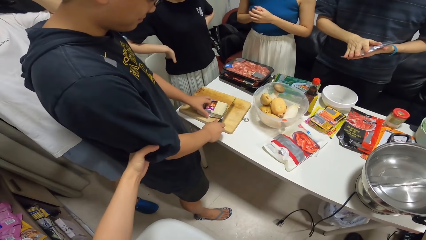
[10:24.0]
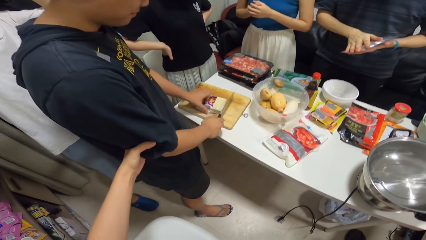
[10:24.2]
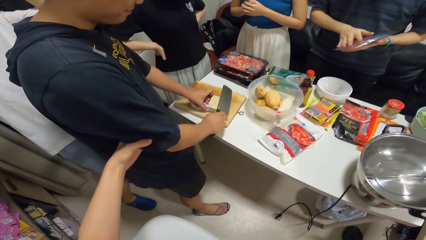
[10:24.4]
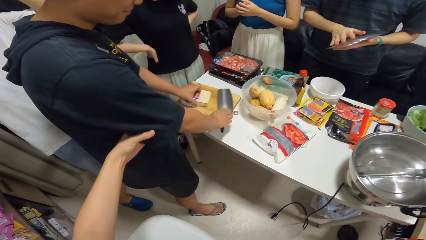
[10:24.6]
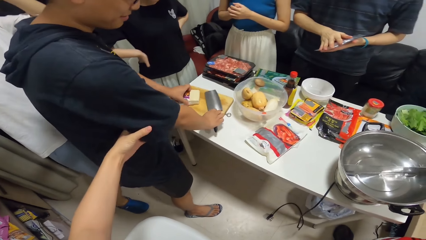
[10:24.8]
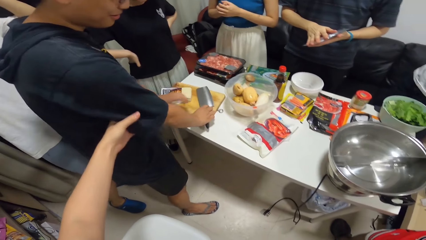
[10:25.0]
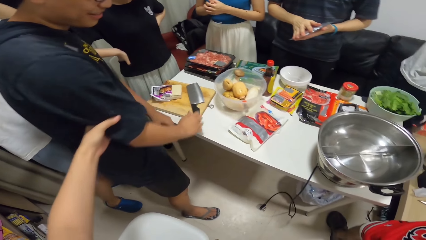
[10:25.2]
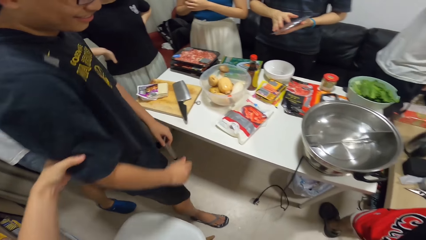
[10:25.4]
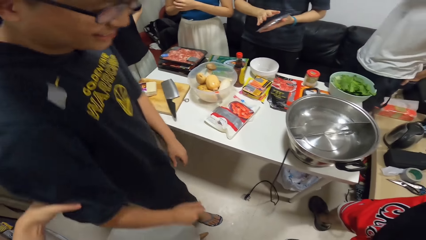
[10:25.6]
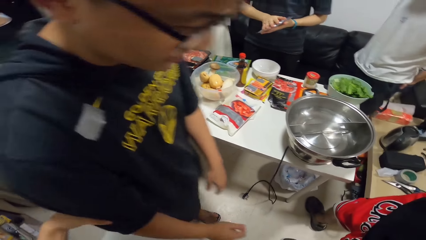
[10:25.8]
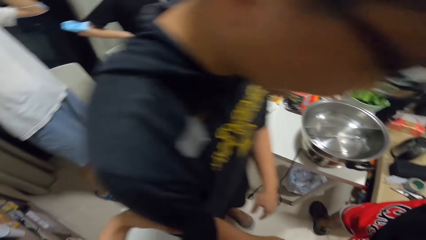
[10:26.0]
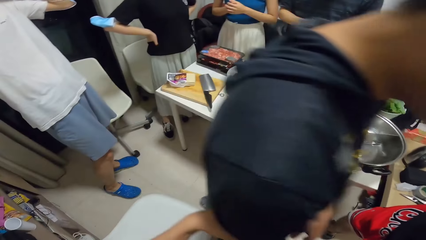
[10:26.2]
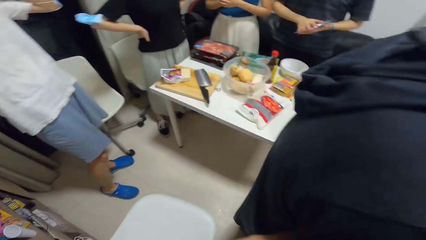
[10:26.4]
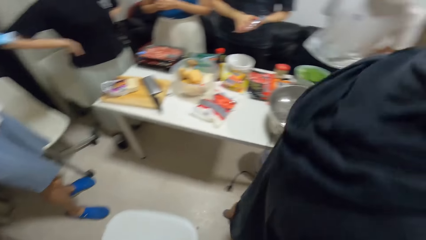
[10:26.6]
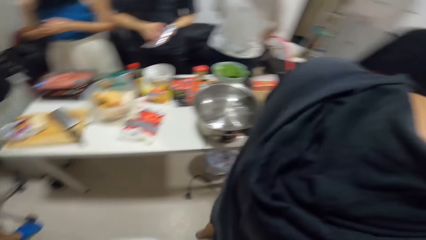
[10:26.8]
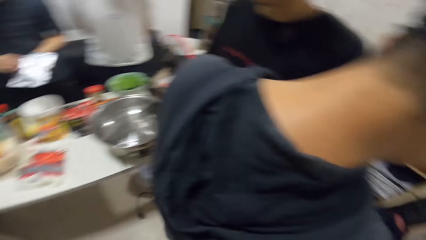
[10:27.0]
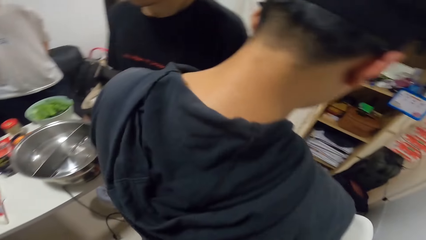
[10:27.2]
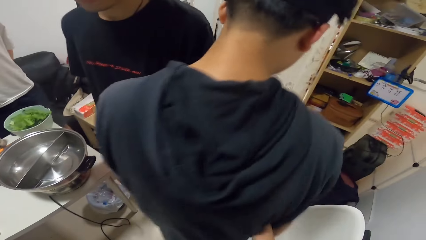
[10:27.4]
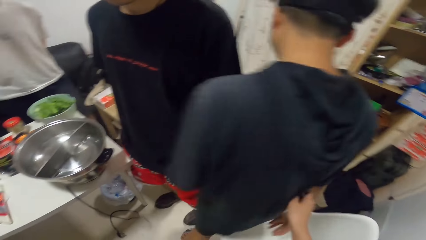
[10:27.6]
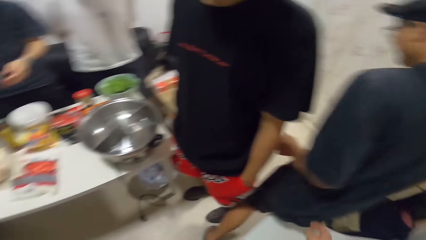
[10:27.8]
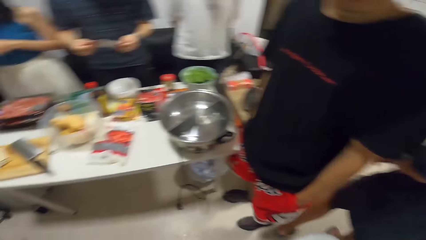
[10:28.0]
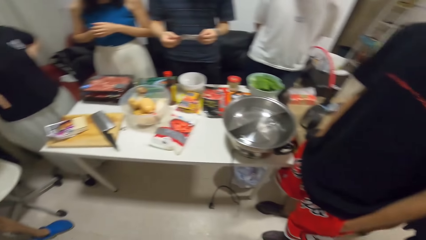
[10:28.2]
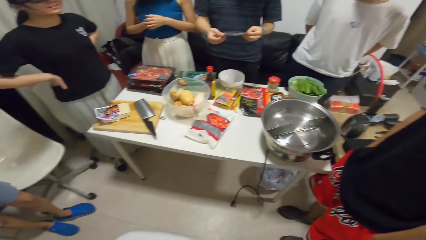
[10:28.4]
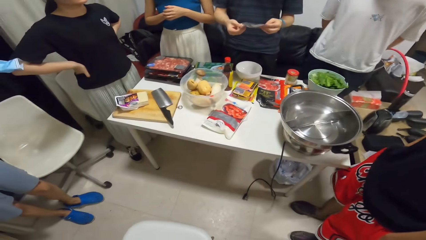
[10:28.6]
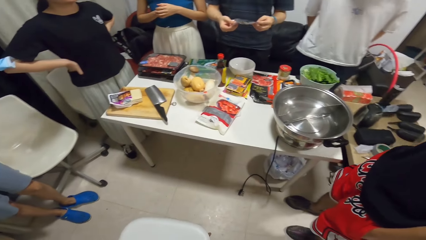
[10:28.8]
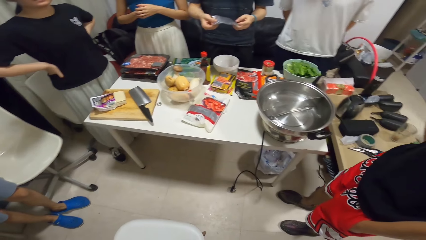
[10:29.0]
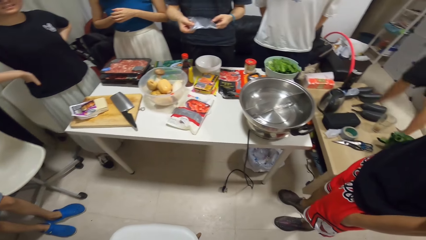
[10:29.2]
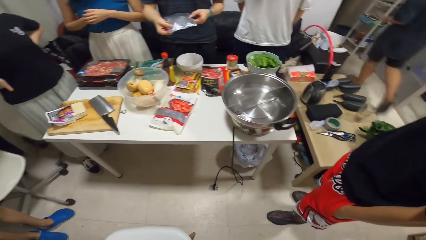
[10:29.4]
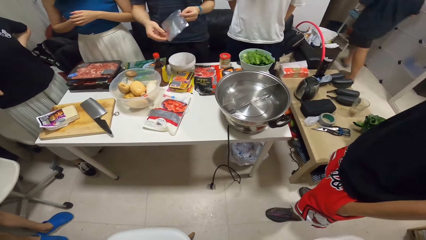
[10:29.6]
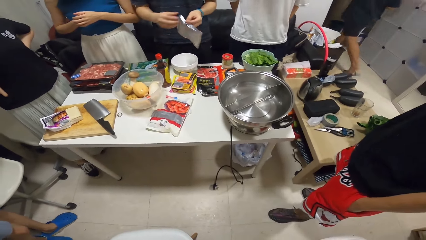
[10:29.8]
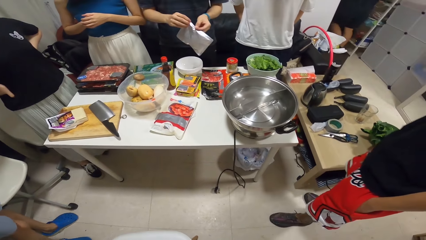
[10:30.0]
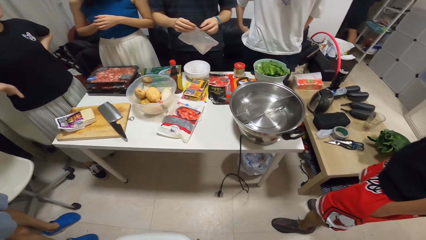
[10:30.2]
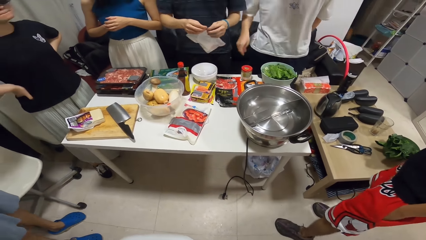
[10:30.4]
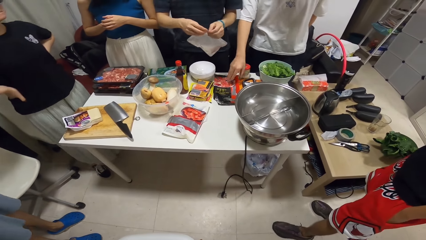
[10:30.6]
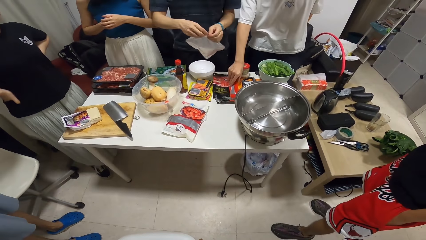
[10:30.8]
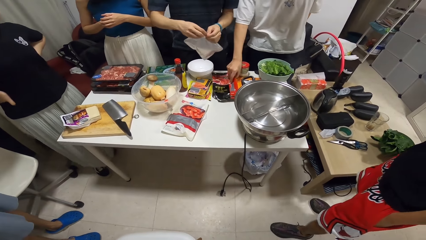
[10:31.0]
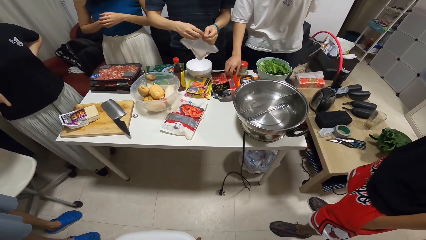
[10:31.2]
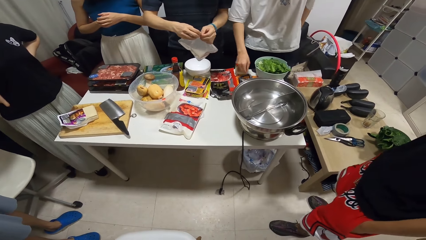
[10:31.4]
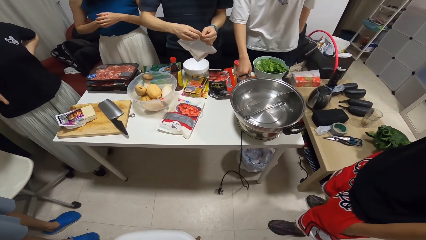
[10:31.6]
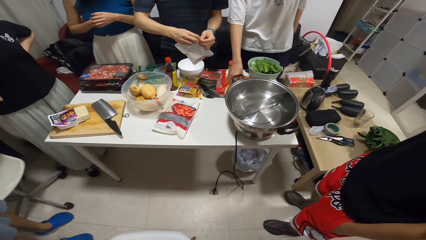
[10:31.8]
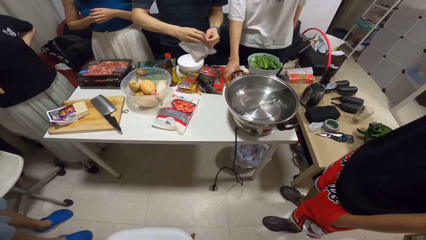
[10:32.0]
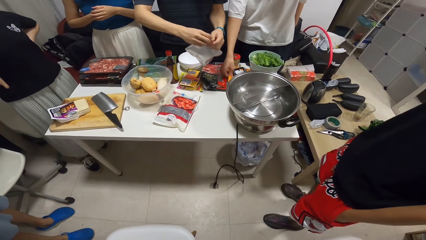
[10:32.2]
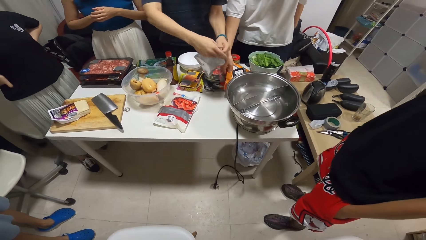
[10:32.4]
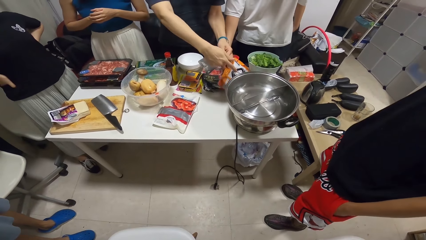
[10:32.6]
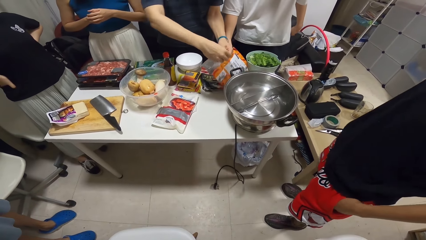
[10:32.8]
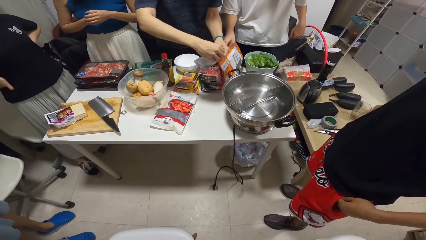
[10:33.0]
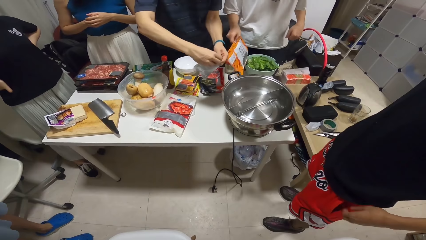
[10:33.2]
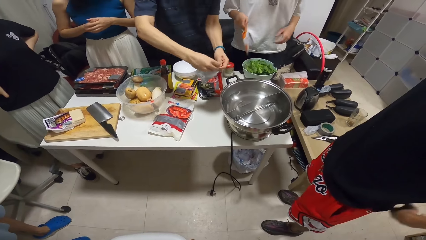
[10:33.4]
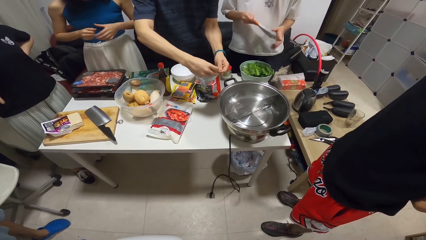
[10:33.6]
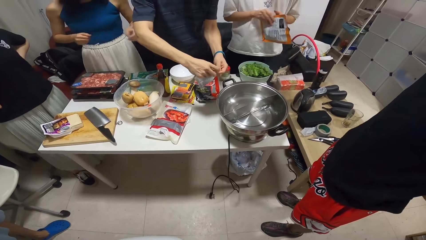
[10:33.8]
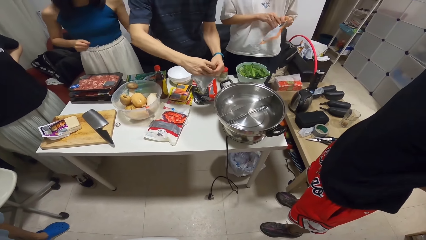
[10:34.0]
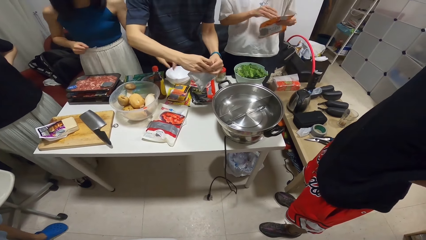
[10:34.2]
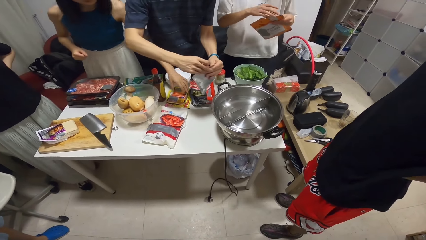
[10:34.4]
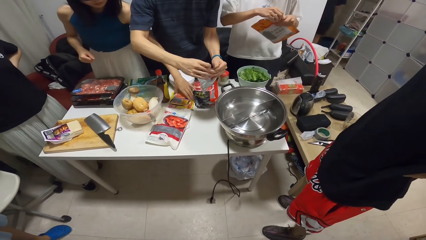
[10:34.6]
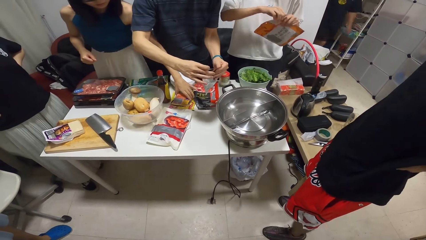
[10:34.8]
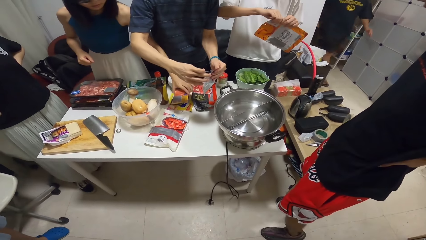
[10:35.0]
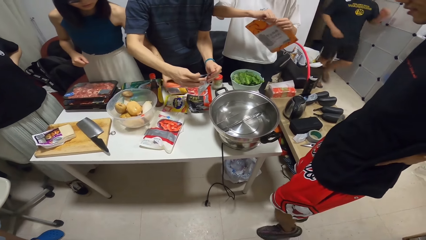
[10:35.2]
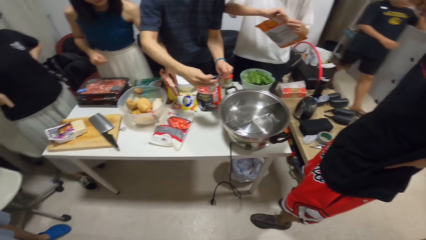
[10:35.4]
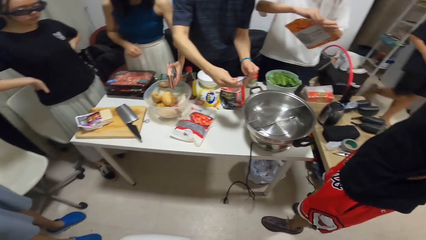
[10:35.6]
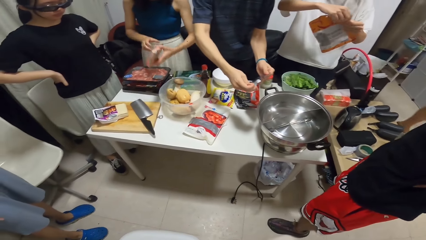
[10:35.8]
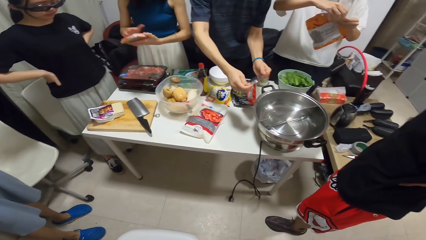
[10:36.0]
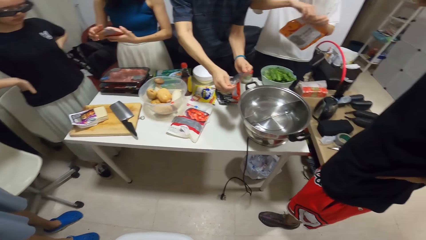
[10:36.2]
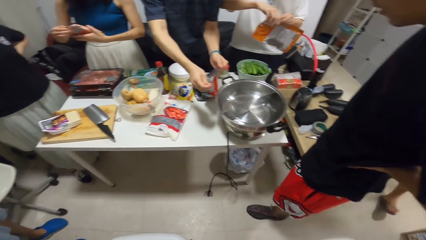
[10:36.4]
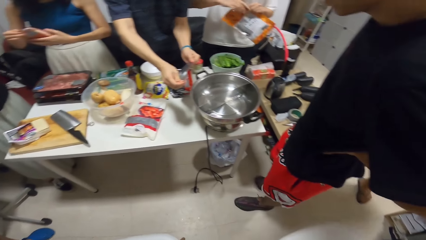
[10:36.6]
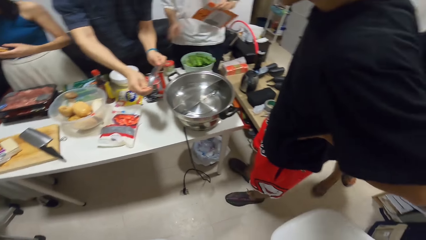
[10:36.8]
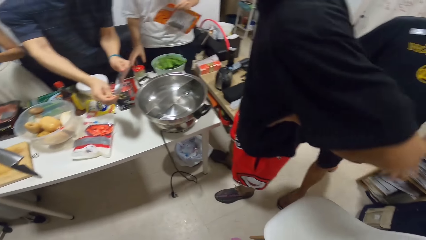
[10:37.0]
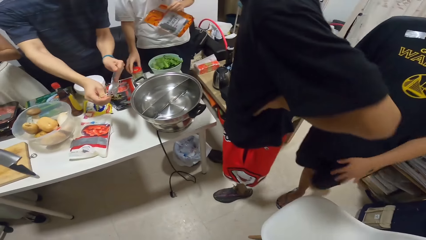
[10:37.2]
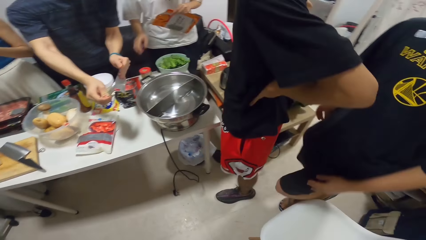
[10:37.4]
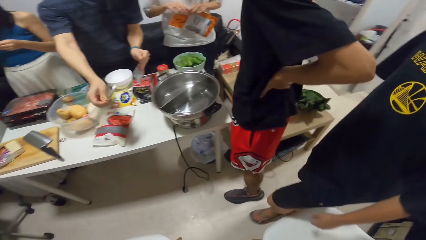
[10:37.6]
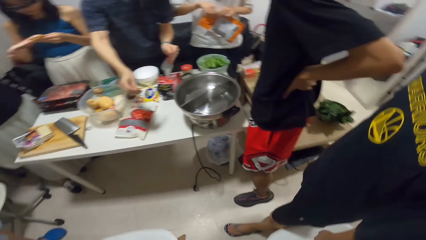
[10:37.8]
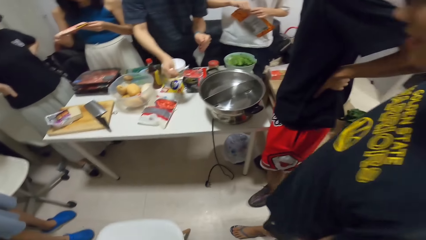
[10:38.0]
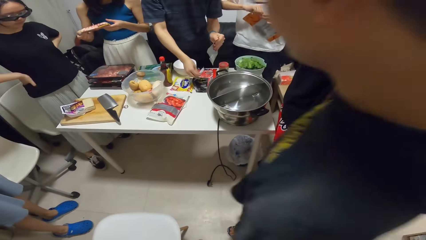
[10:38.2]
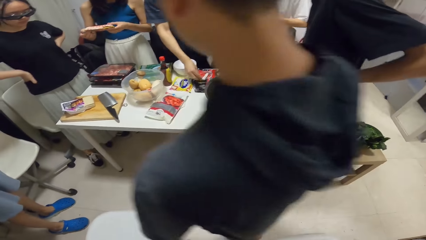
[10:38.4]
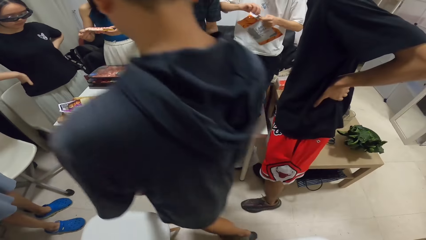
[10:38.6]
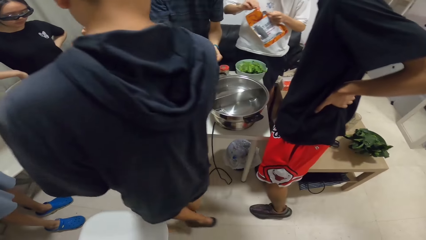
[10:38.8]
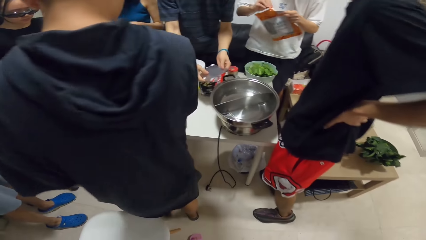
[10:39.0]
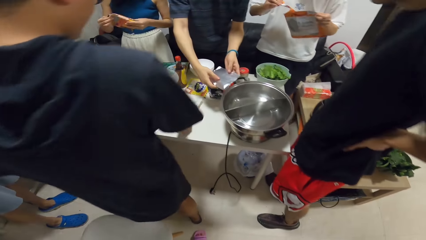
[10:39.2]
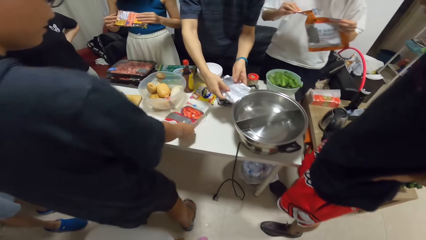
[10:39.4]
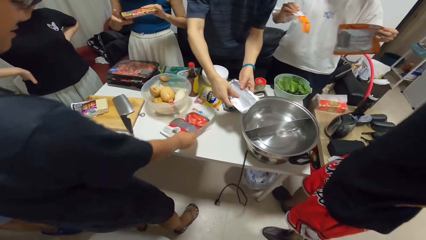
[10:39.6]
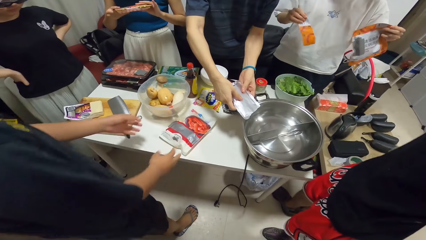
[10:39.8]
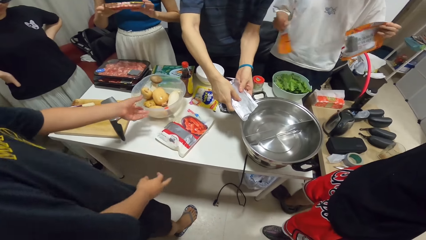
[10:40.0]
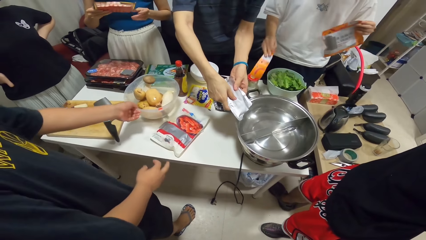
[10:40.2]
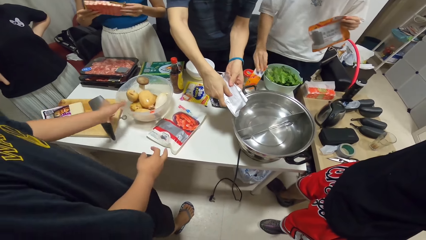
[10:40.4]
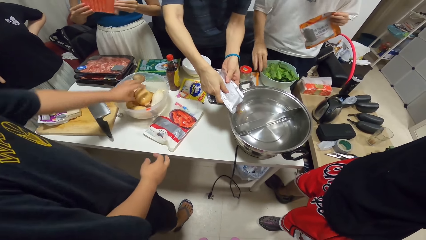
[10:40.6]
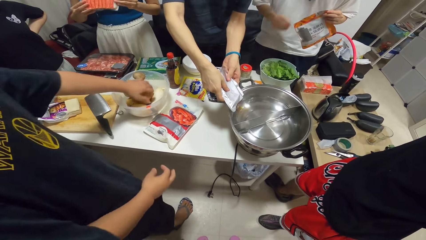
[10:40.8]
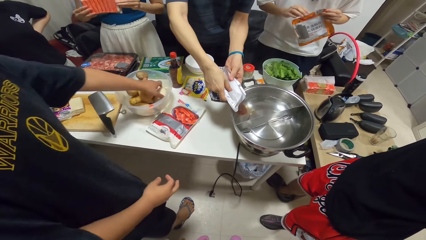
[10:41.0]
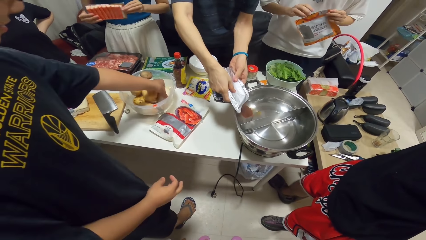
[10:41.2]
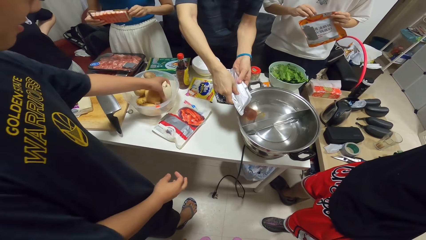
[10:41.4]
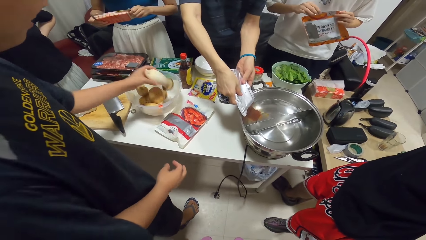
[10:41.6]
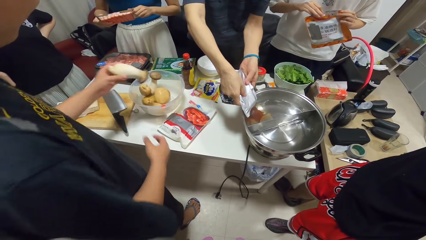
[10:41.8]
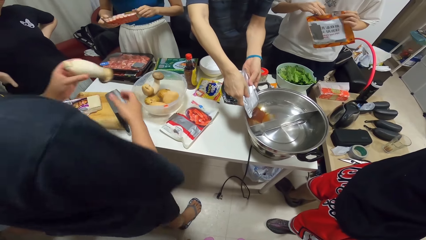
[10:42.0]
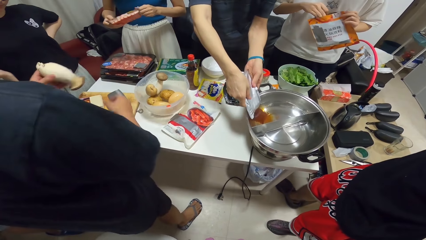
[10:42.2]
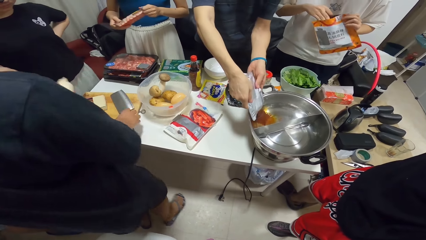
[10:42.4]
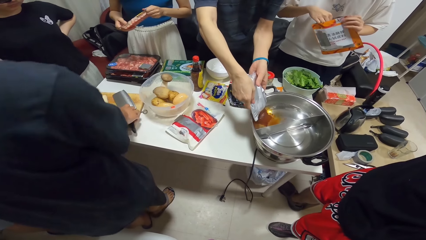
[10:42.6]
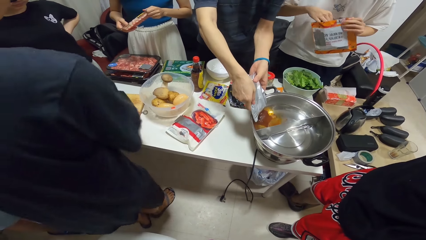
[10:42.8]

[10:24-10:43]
A man puts a chopping knife on a chopping board. He walks around. The man walks by the camera wearer. Another man tears a polythene pack with his hands. A third man touches the packs of food on the table with his right hand. The third man picks an orange pack of food on the table with his right hand. A woman picks a pack of hotdogs on the table with her left hand. The first man walks around. The first man walks by the camera wearer. The third man tears open the orange pack of food with his hands. The first man picks the bowl on the table with his left hand. The third man drops the torn portion in his right hand on the table. The second man pours the contents of the pack in his hands, spice, into the cooking pot. The first man picks a mushroom or butternut from the bowl with his left hand.
